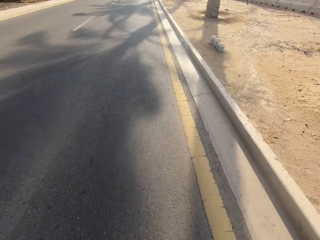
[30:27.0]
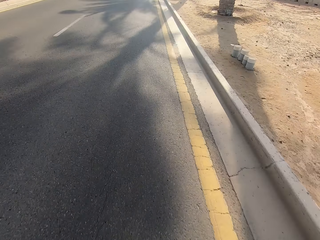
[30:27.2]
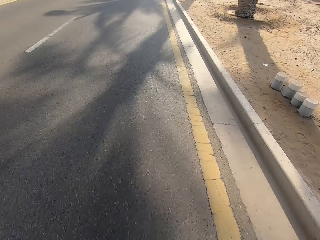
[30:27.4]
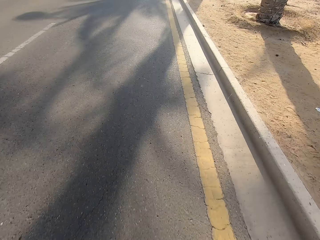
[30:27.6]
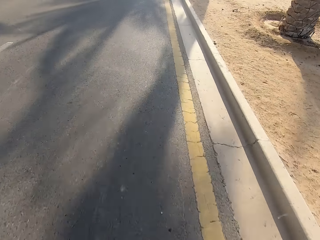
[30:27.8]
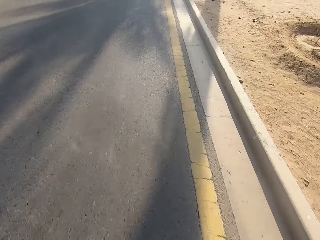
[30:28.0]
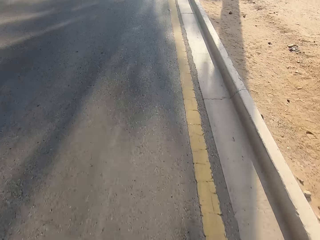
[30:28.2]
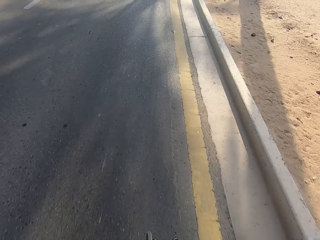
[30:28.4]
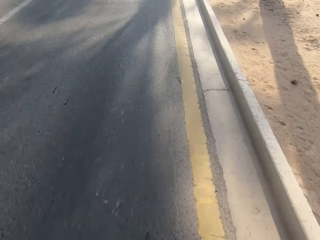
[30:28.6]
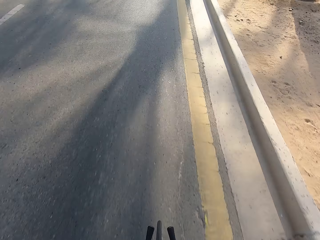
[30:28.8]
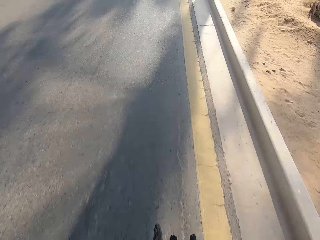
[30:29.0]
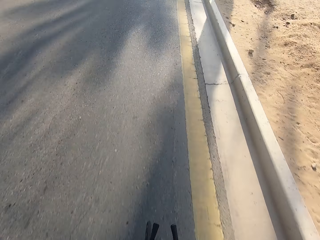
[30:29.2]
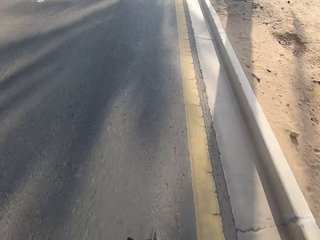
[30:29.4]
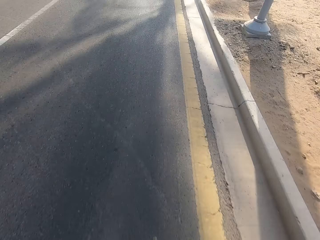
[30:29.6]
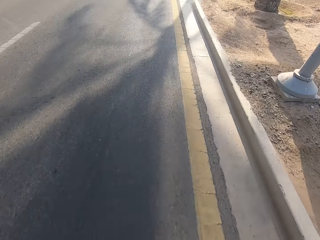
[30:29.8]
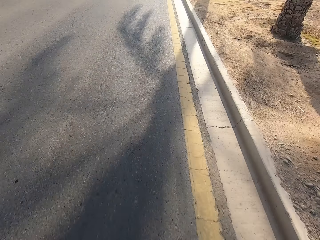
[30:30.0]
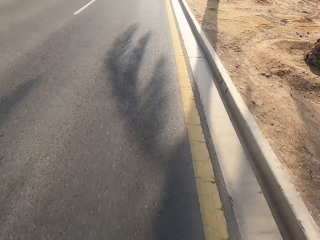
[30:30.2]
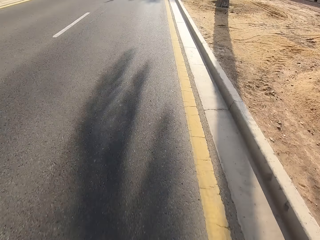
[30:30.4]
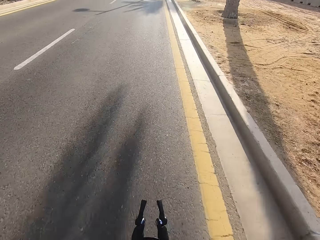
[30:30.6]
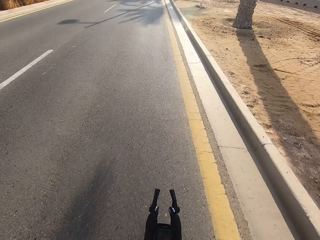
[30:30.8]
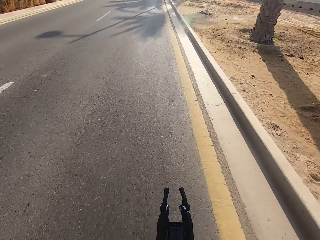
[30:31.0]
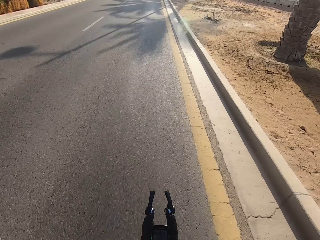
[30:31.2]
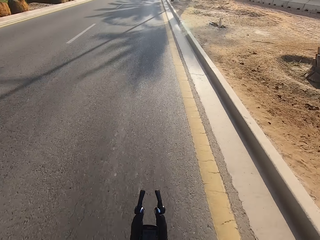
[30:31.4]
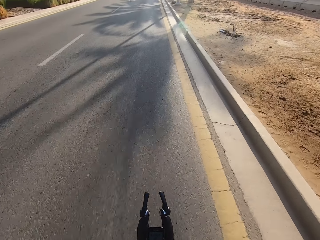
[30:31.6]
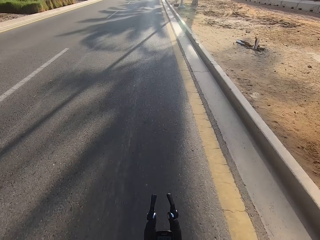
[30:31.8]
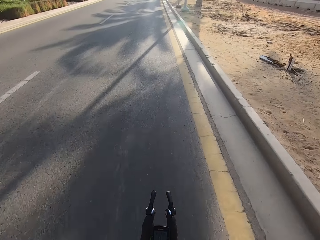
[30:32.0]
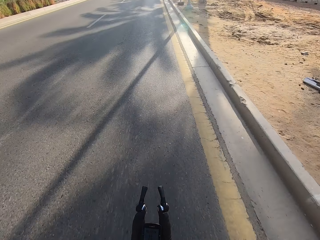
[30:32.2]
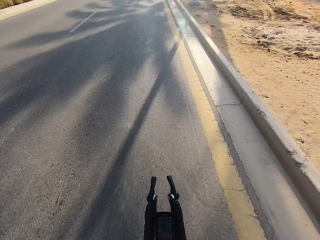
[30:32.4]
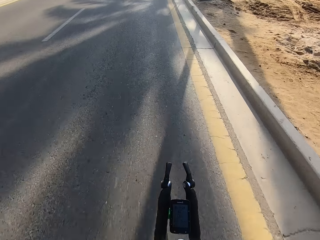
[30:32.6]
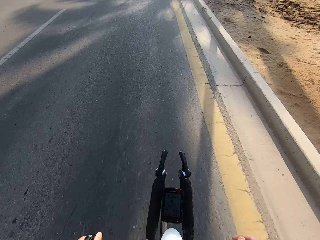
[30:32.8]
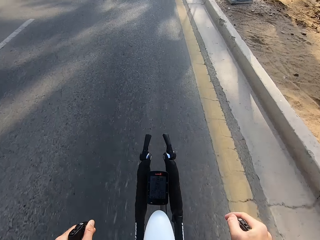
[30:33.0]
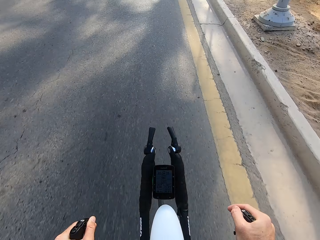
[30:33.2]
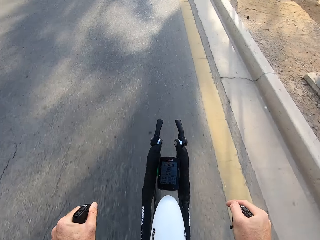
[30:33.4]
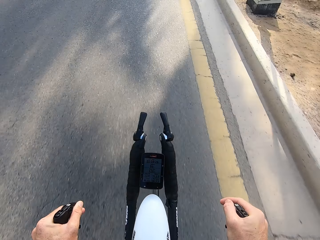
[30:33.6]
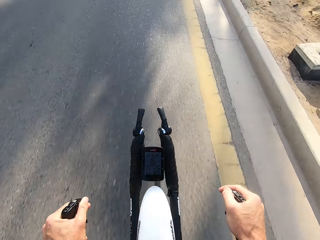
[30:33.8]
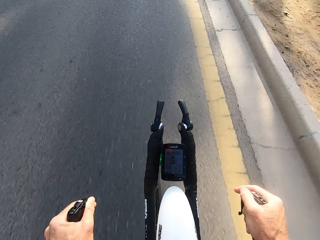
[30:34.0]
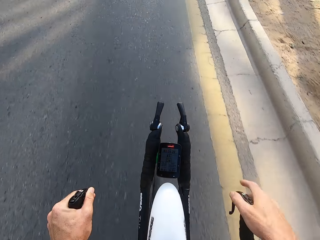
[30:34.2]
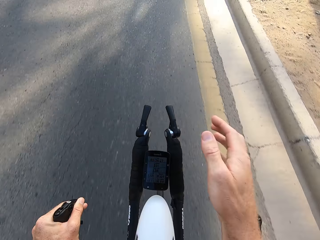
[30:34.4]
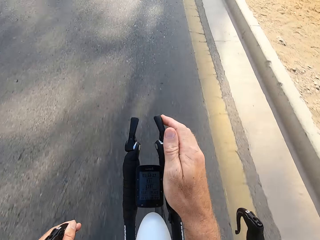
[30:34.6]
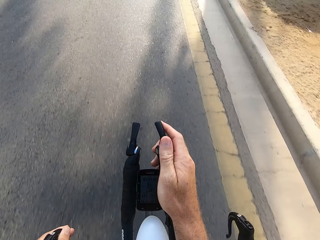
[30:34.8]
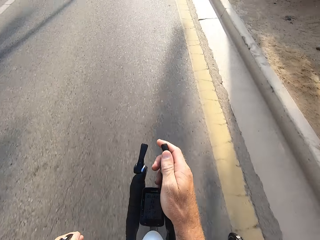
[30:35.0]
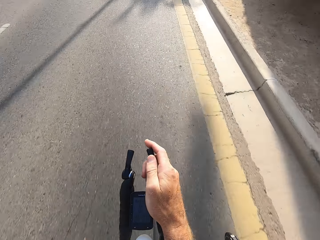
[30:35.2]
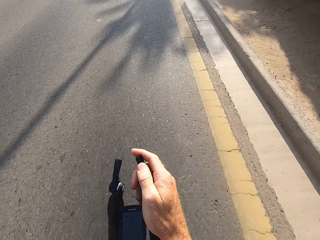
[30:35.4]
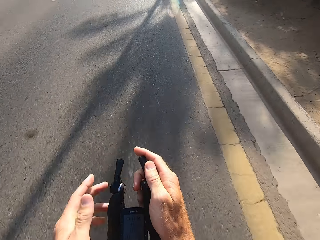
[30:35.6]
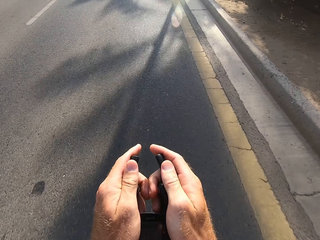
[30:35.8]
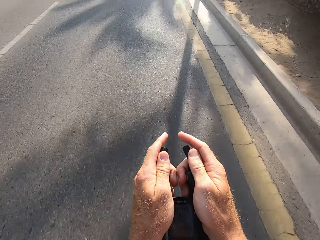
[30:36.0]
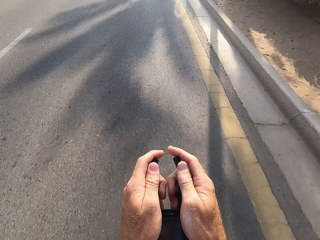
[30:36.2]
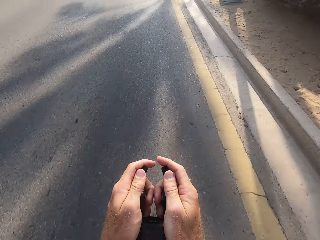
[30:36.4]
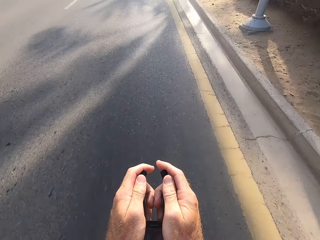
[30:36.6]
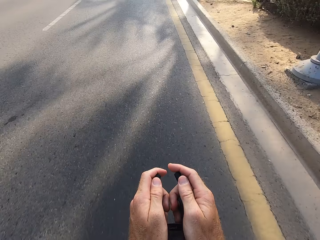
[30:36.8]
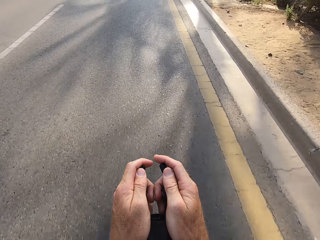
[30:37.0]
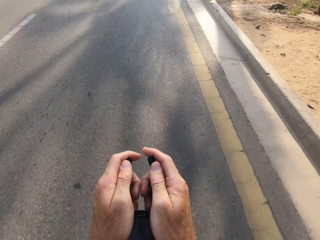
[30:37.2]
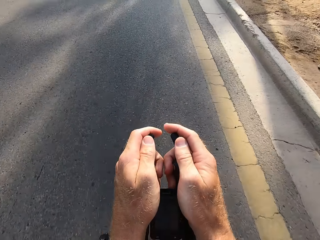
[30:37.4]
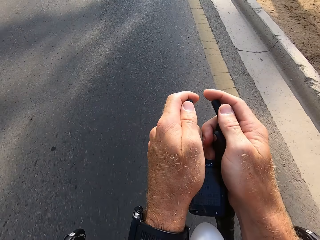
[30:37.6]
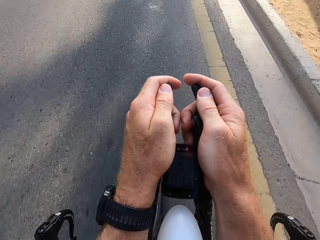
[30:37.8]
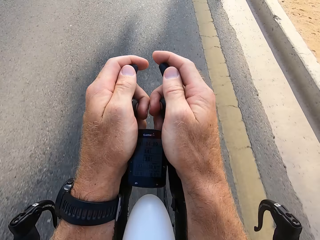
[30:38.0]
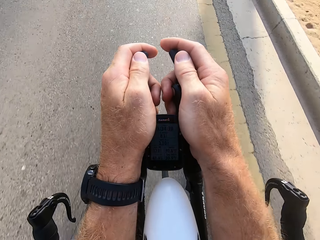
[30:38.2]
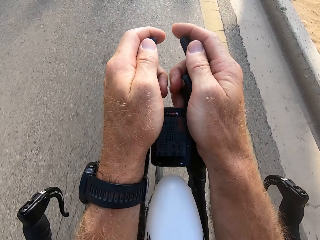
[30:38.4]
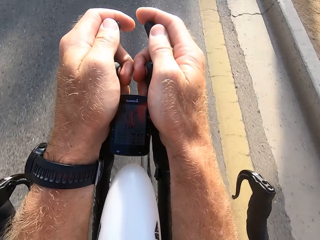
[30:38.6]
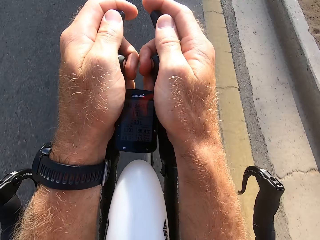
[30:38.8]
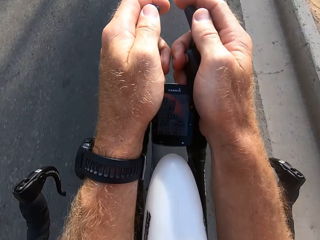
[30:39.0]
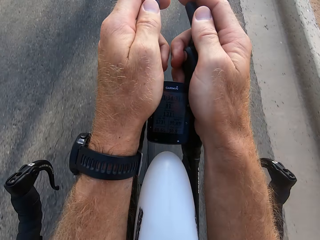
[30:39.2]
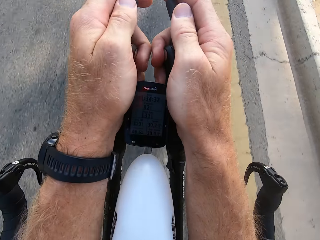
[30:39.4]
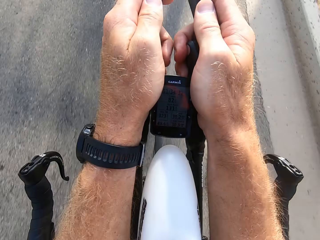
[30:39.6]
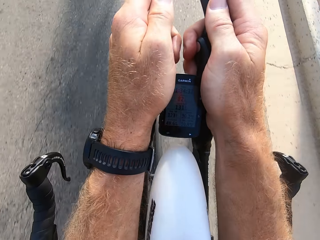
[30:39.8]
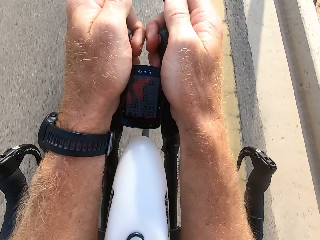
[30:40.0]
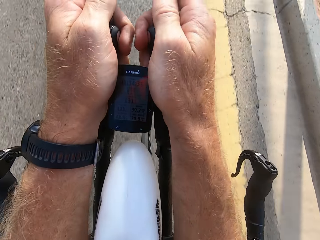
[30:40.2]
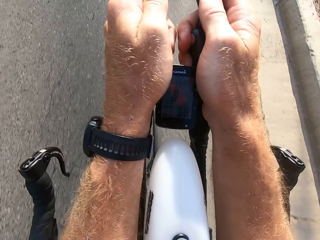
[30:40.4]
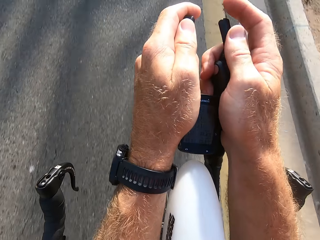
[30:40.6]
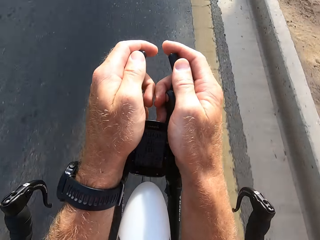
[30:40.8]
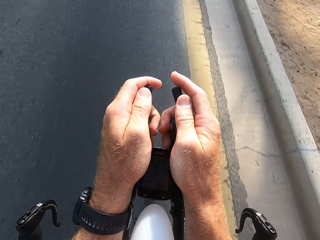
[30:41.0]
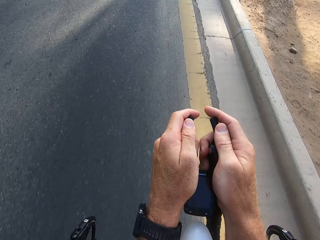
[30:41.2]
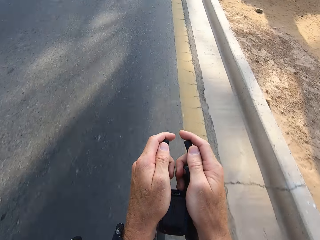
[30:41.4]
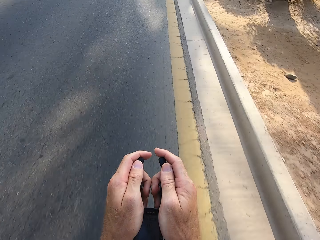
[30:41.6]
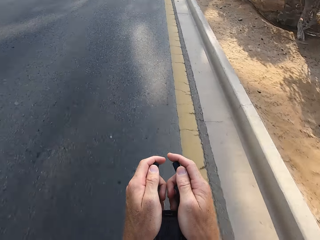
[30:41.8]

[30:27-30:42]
The camera wearer stares at the handlebar. They swing the right hand. They hold the bike rest handlebar. They swing the left hand. They hold the bike rest handlebar. They cycle the bicycle.

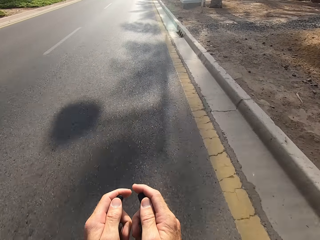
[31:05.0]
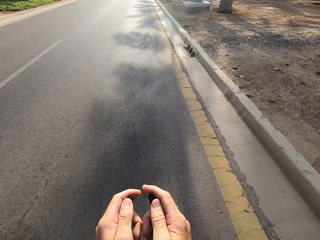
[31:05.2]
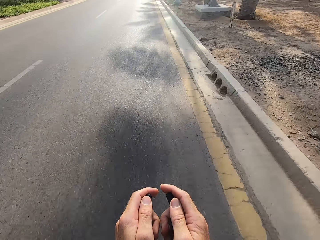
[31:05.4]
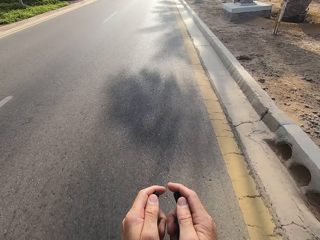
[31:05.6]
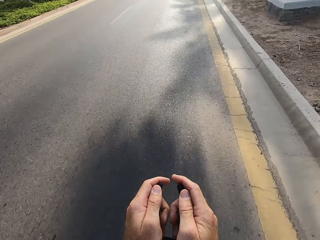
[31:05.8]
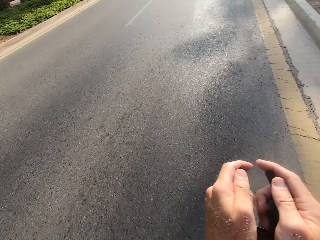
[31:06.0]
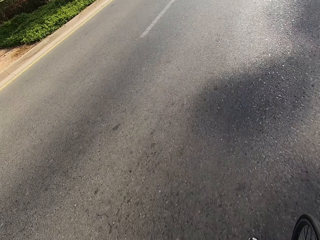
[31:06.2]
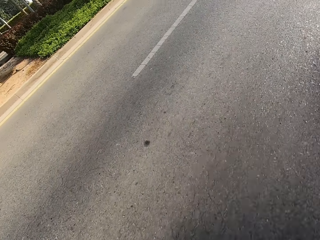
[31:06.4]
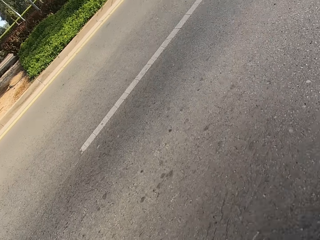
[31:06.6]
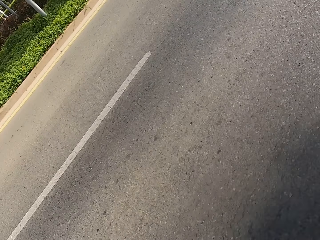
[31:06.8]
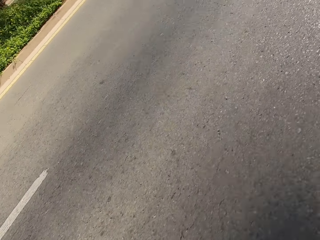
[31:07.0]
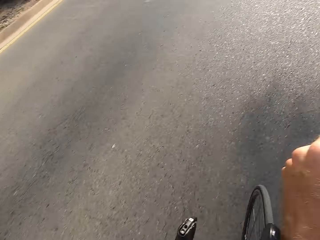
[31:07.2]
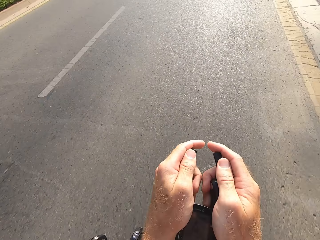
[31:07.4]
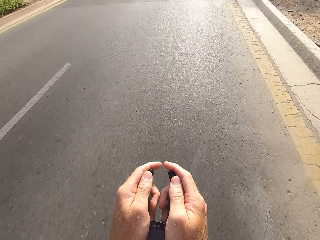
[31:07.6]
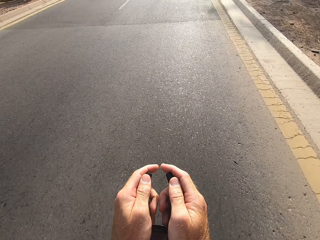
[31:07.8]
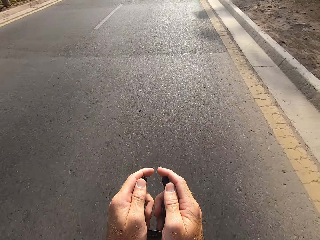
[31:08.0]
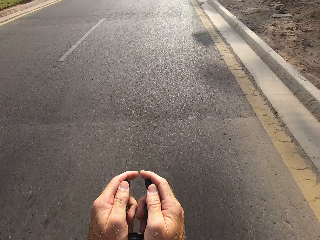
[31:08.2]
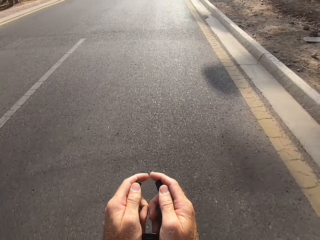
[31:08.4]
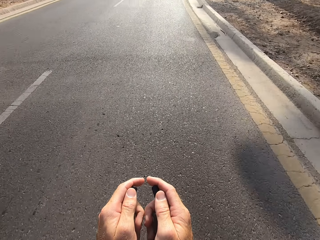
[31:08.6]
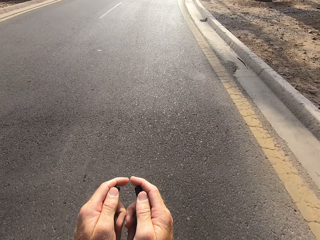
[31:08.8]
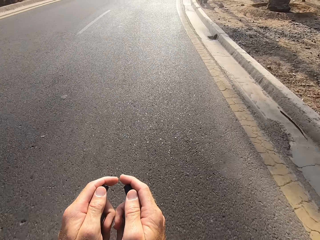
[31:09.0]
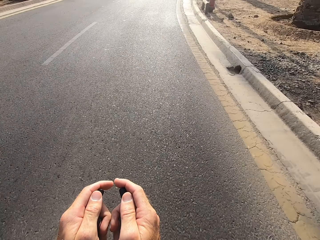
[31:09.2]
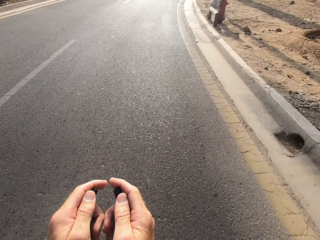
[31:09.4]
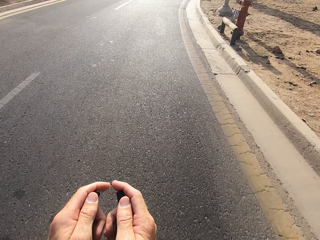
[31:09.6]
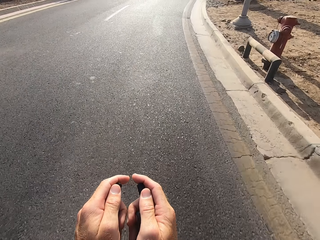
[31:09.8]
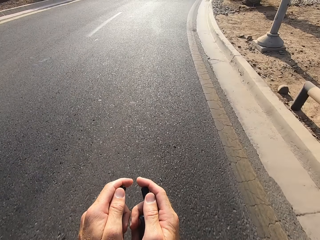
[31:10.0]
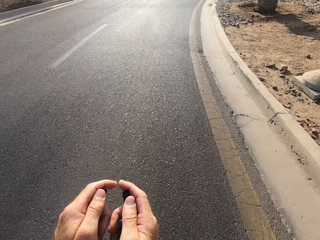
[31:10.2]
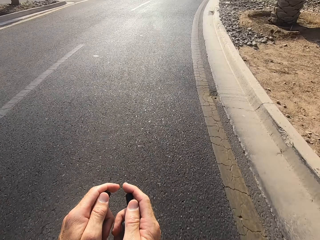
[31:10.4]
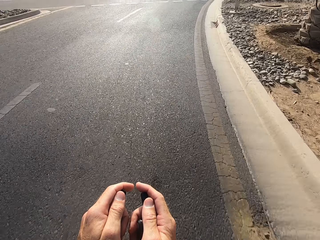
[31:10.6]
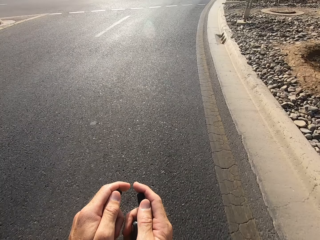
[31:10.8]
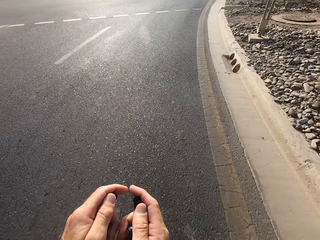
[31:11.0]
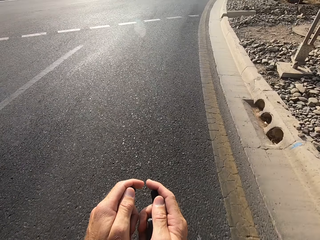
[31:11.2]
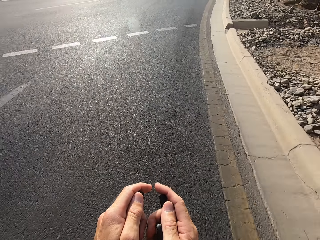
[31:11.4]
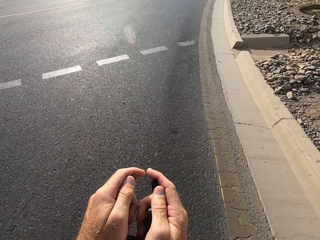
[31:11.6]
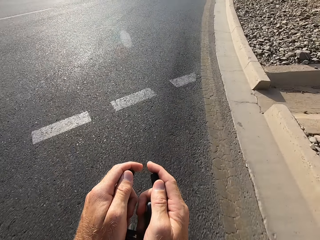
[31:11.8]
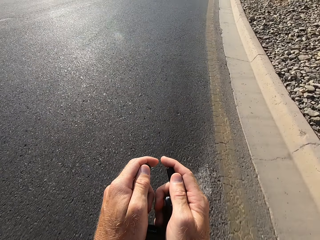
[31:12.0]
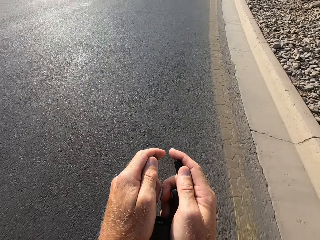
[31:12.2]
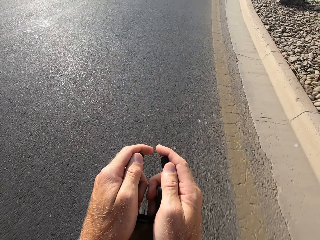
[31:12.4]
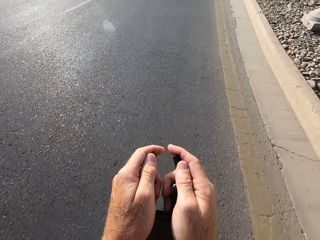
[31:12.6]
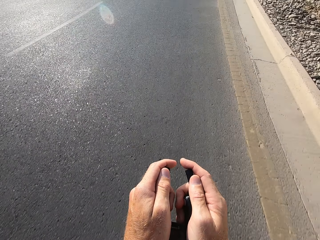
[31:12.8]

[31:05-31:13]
The camera wearer stares at the road. They cycle the bicycle.
